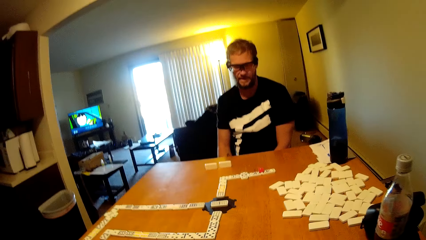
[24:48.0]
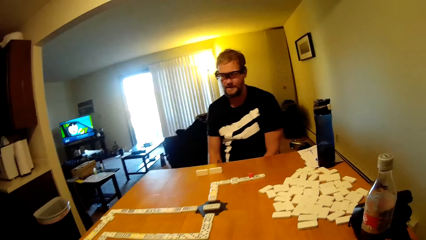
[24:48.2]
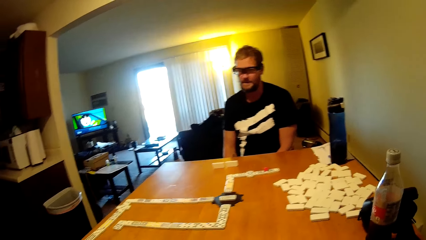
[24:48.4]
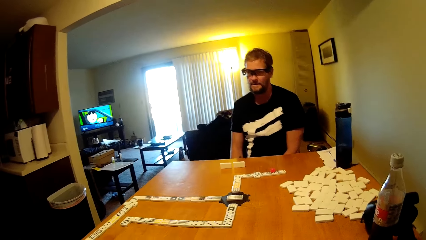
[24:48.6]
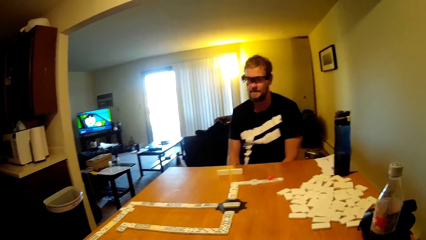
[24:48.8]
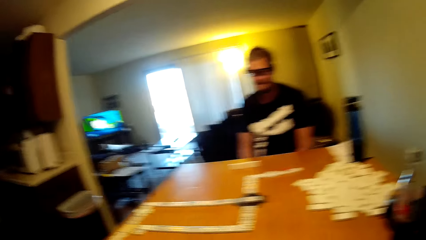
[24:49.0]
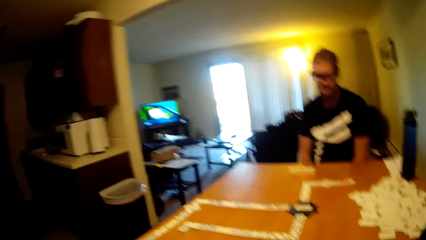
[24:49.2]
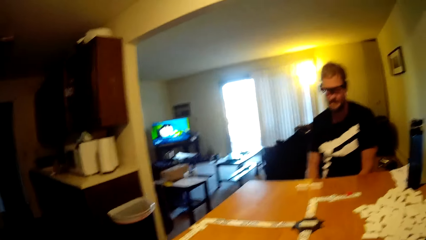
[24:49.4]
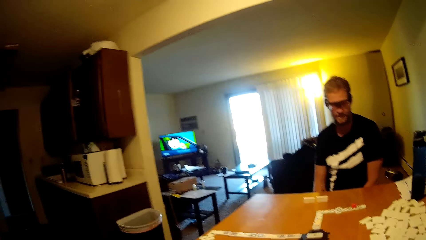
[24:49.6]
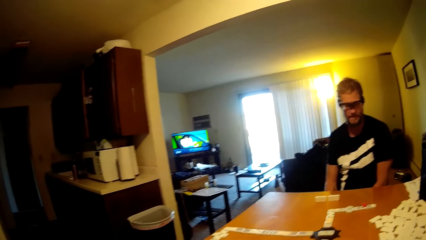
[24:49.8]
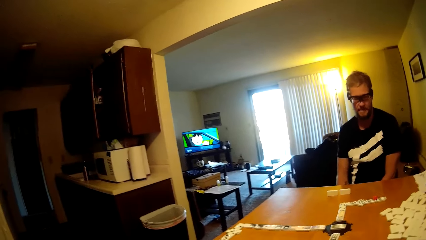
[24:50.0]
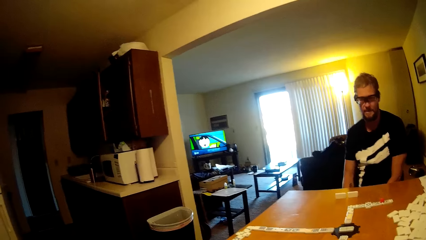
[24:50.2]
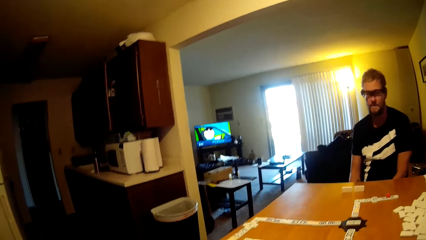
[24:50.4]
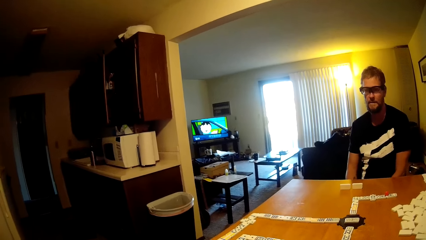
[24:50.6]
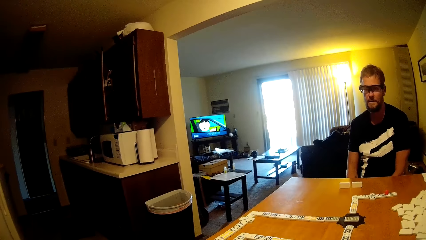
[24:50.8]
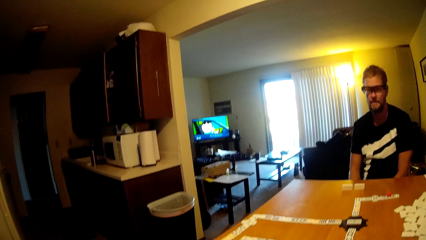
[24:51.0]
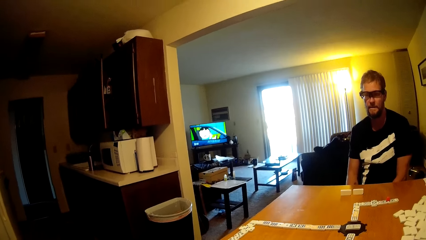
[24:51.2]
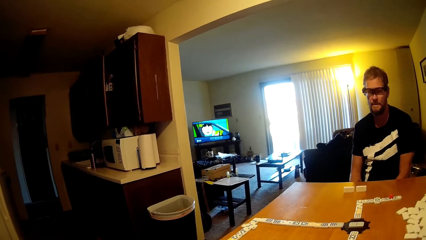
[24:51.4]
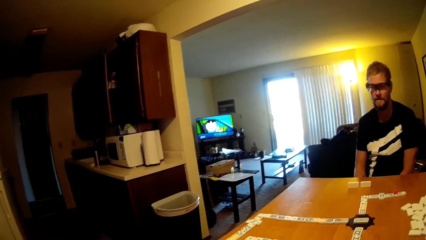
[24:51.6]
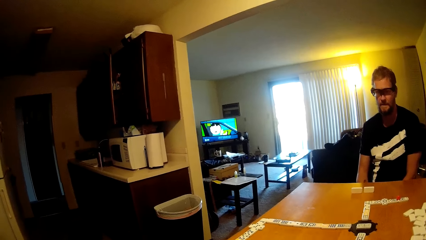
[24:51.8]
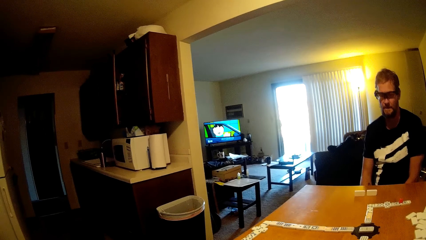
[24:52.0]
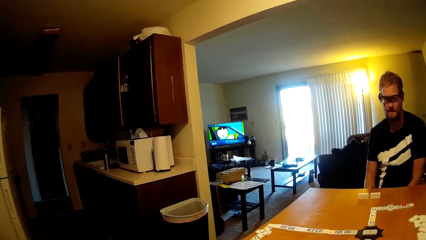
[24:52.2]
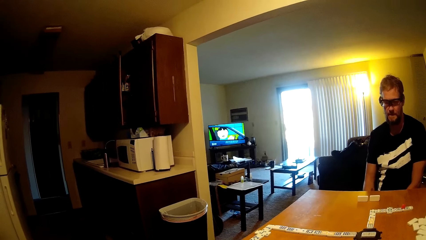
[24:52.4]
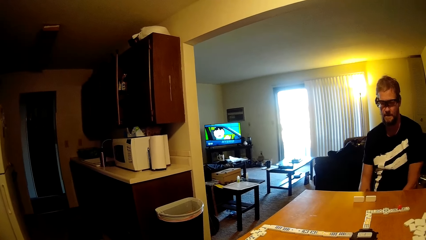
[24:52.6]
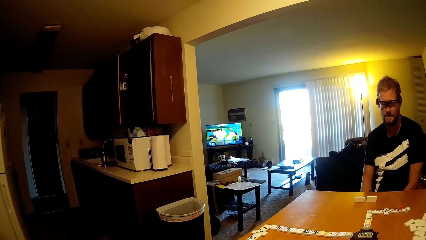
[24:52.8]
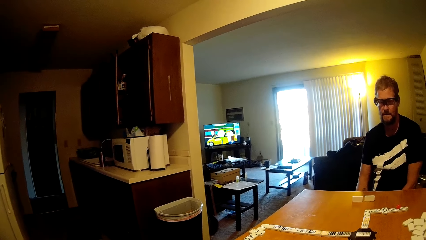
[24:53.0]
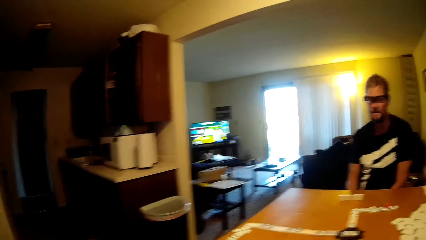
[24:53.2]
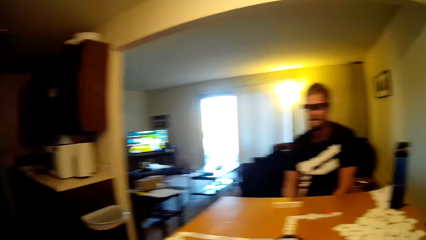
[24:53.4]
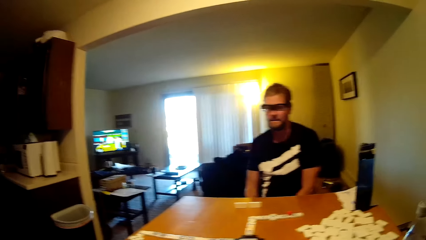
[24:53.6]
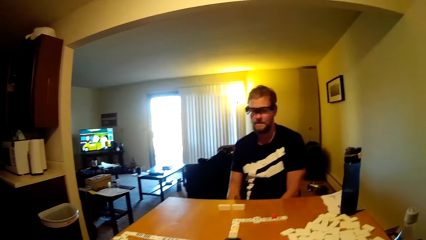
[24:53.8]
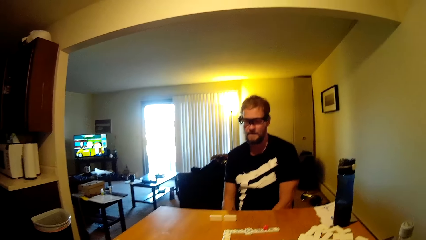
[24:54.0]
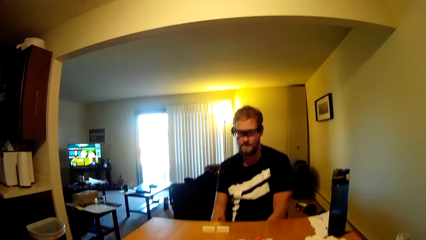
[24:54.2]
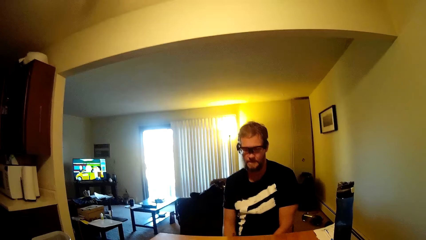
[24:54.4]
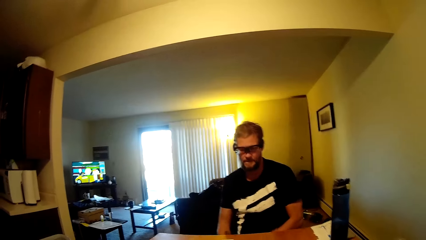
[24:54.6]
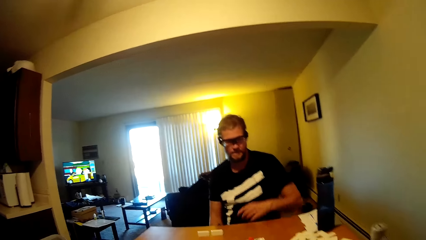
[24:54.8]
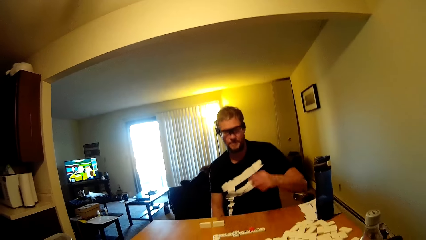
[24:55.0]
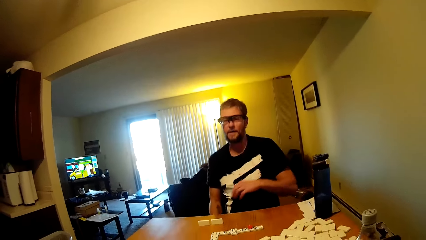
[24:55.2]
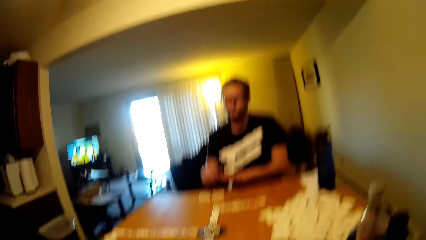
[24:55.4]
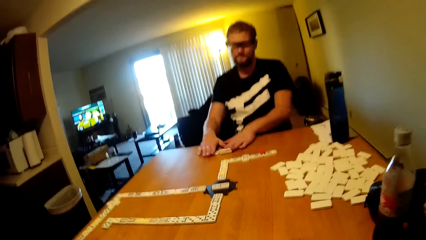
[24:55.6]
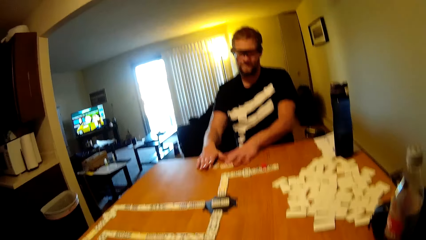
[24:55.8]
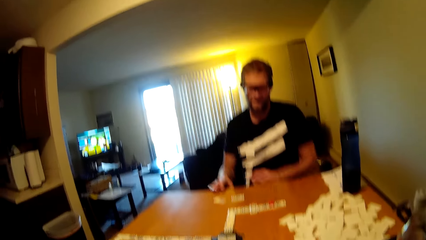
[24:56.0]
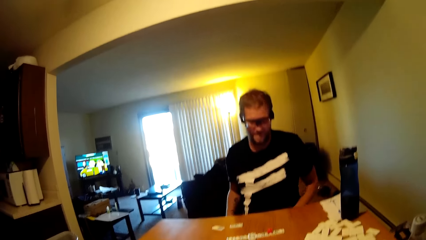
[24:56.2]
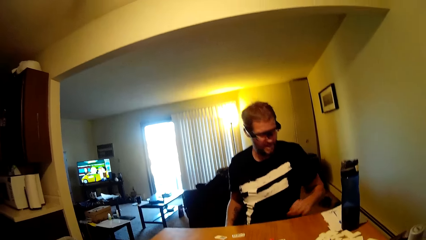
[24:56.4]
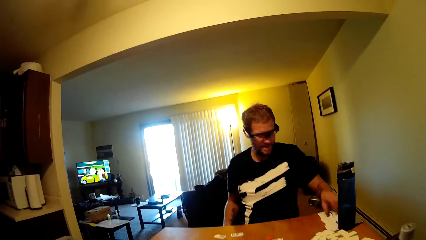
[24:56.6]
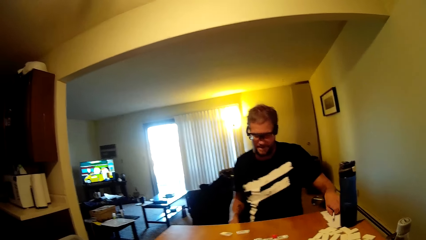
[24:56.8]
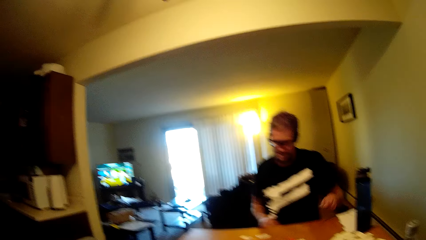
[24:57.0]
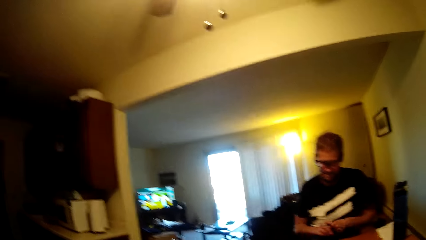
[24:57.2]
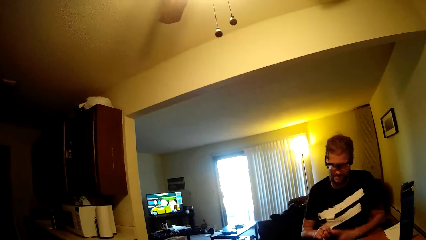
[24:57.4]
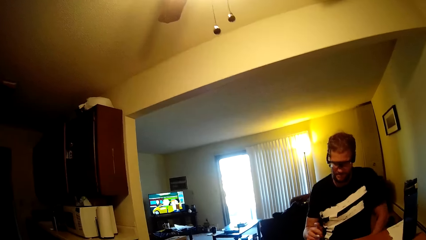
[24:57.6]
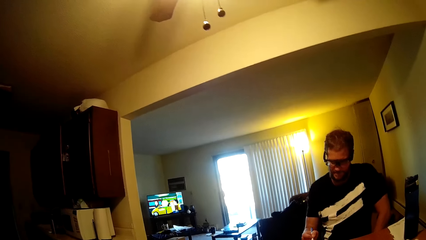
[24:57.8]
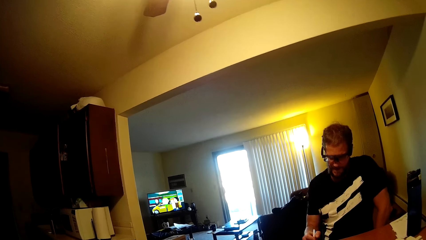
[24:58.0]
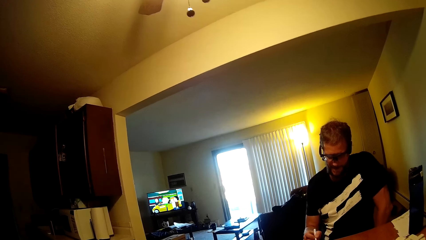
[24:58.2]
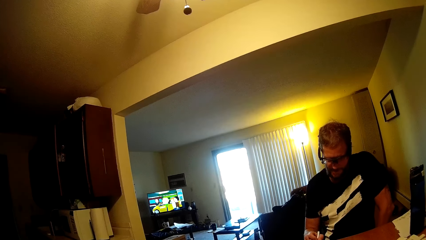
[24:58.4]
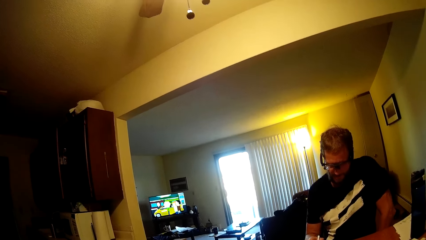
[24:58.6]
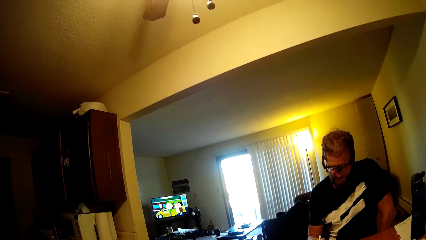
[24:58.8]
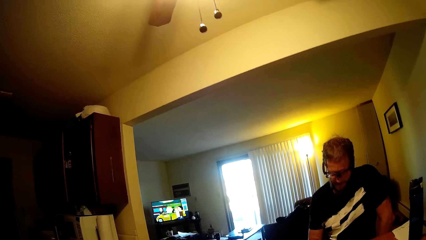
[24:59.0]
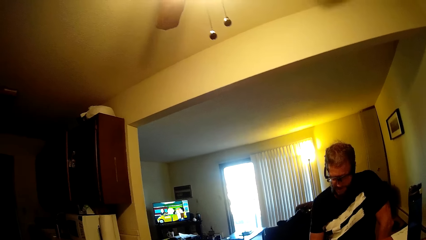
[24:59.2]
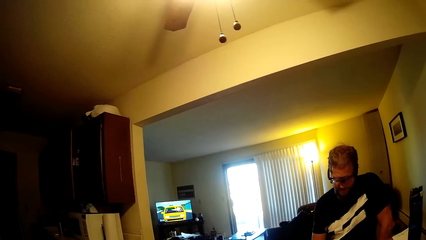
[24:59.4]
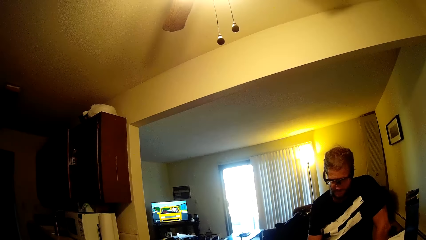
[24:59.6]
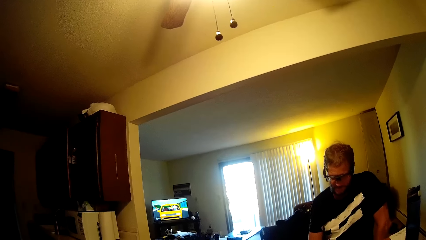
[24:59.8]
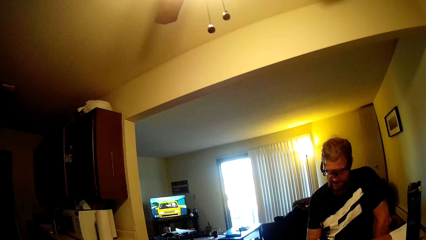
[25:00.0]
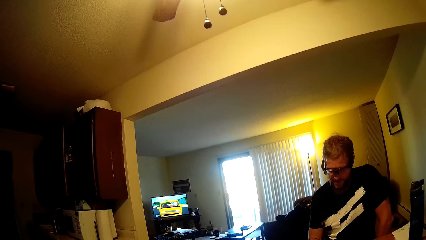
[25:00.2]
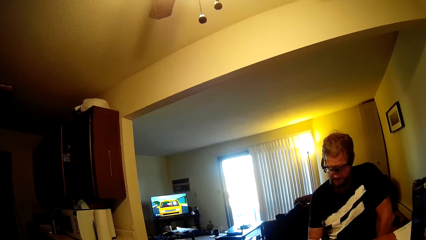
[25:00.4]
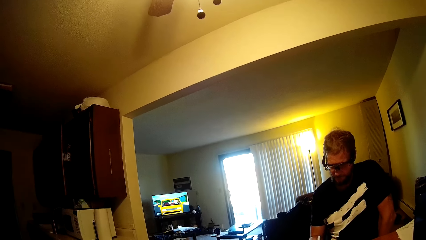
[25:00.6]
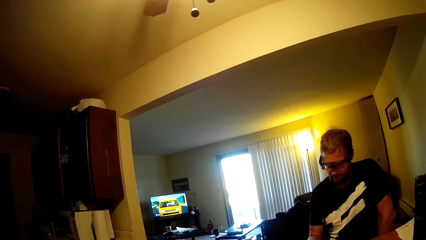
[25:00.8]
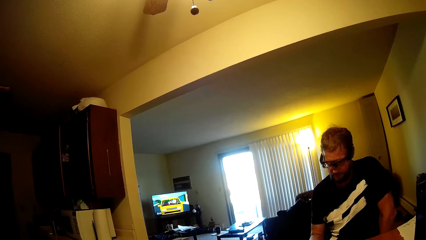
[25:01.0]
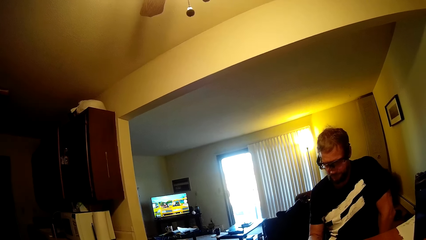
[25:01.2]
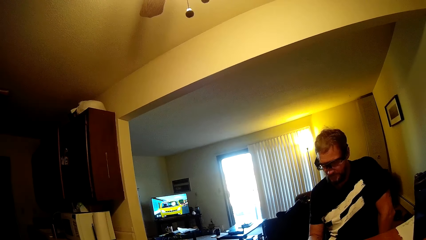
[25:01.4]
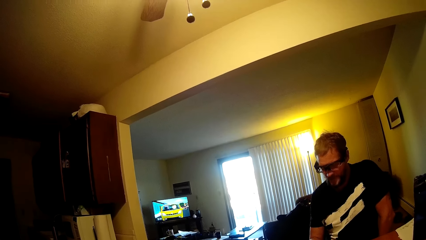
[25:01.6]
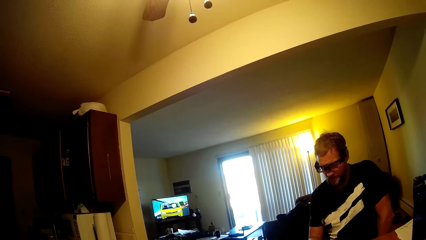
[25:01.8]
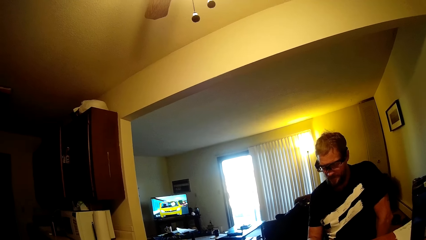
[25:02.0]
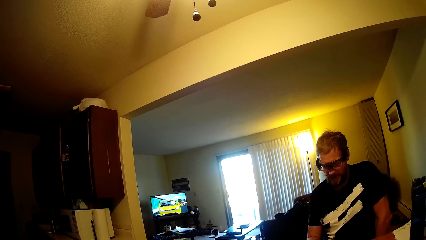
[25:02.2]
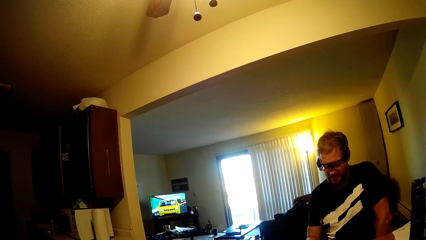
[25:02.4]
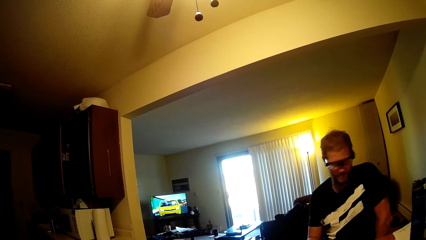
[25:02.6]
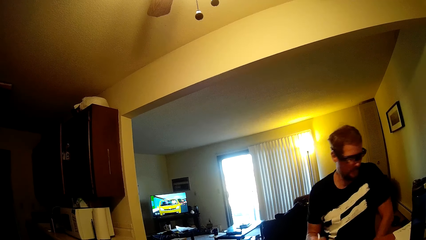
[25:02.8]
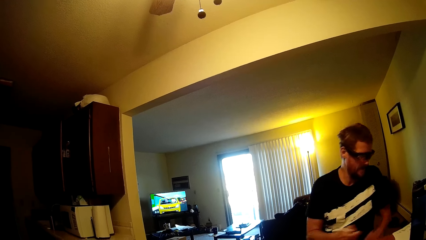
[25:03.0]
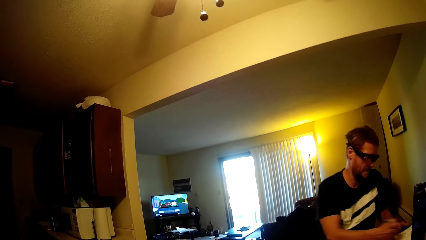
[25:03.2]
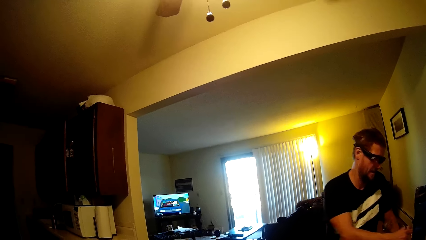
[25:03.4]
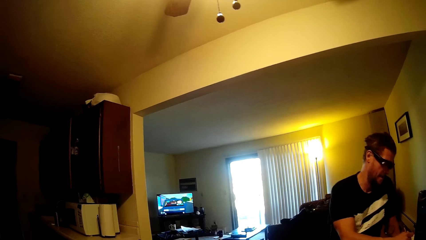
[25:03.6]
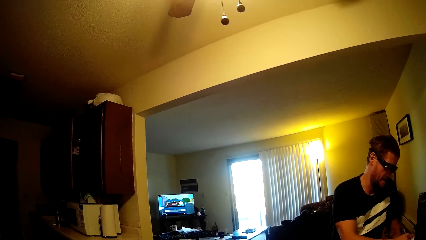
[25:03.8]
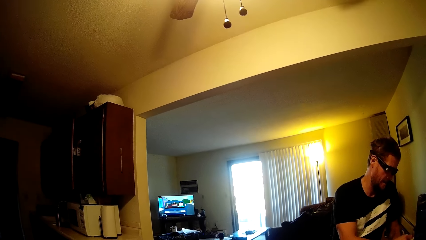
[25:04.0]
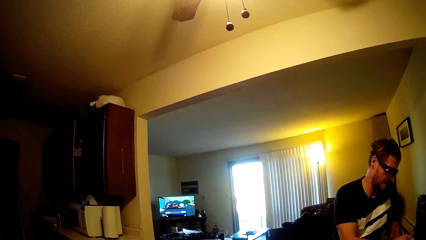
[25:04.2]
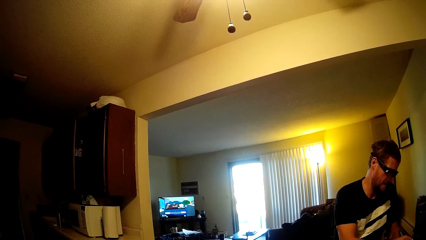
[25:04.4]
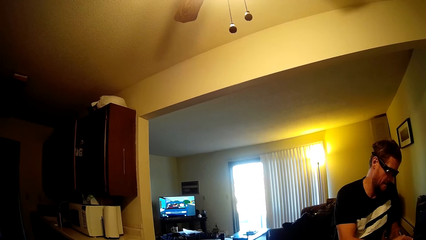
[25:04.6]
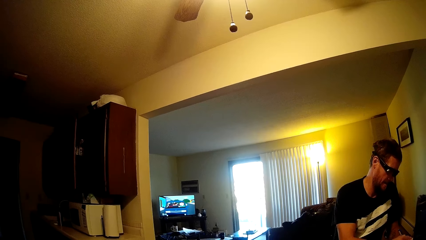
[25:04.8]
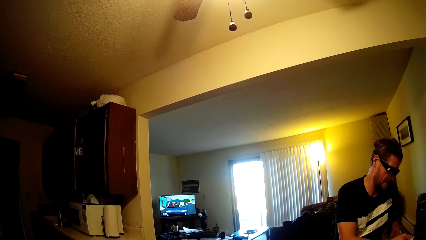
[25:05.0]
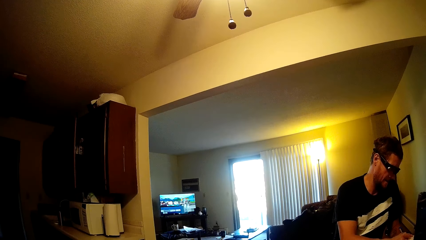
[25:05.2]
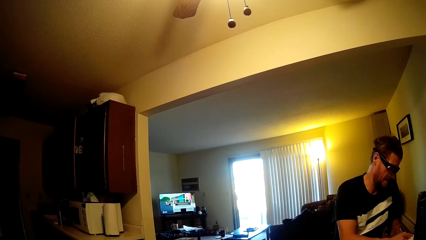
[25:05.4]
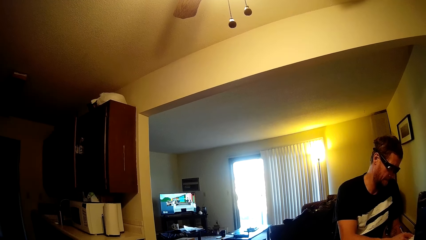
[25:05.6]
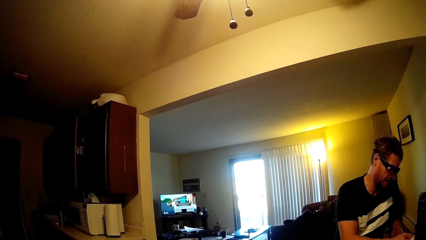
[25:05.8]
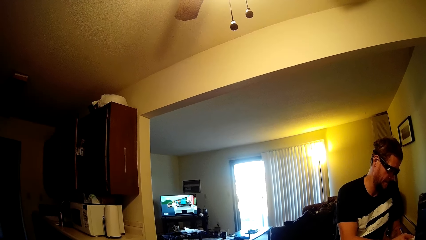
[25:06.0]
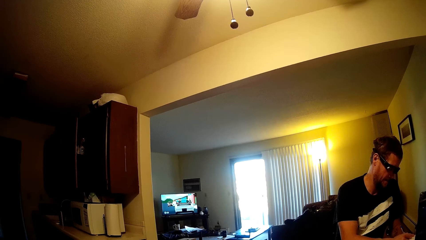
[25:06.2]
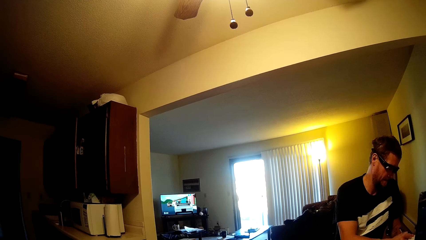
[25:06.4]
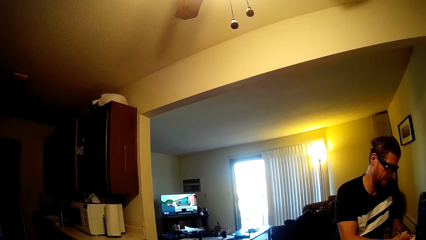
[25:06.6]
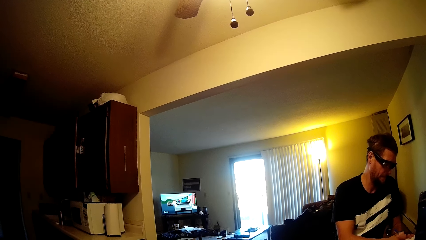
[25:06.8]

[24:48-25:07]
The camera wearer talks in the room. A person talks to the camera wearer. The person holds the domino tile on the table and takes a pen. The person talks in the room. The person writes on the paper.
